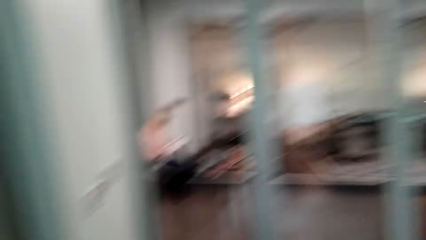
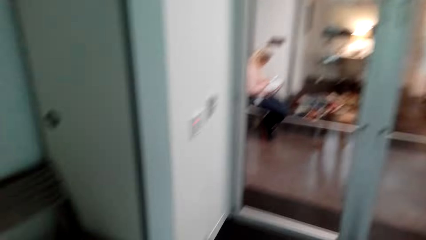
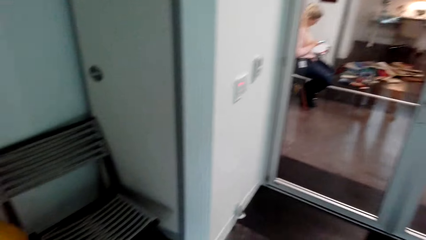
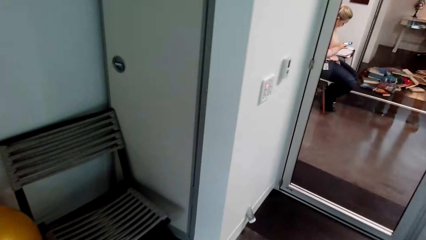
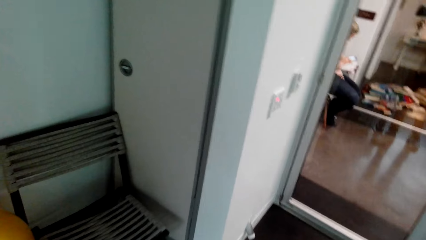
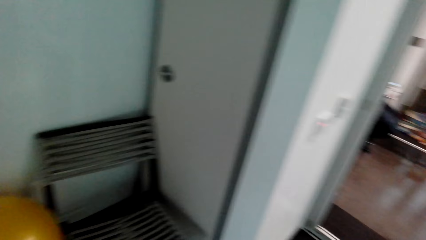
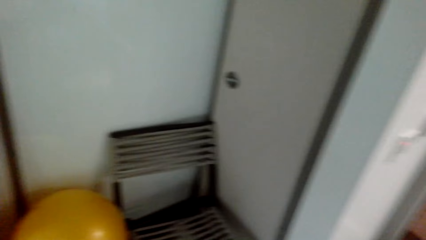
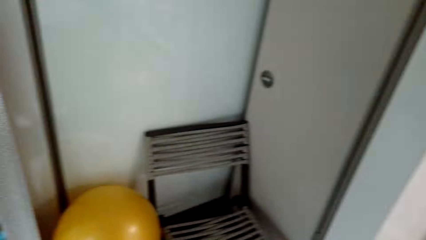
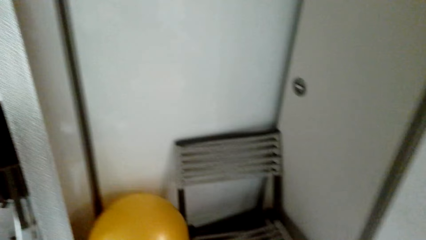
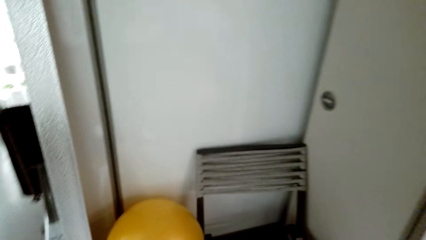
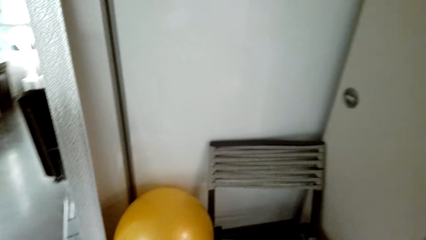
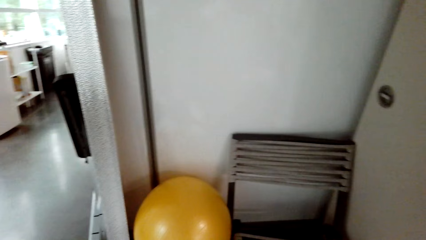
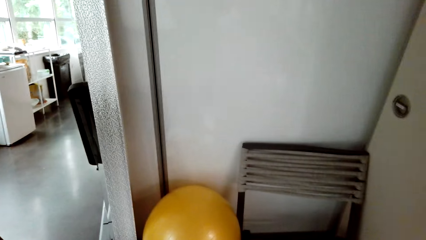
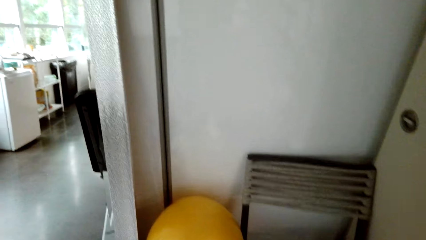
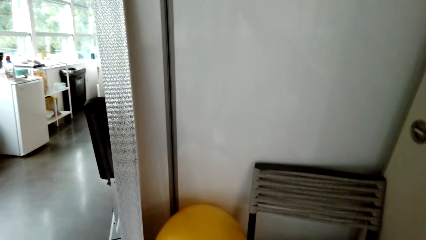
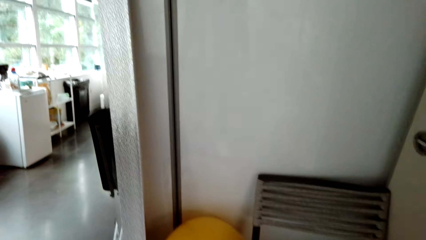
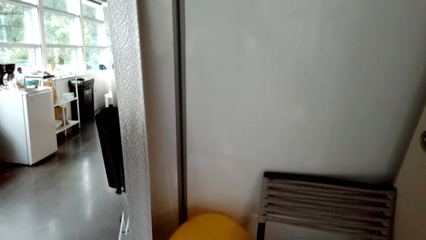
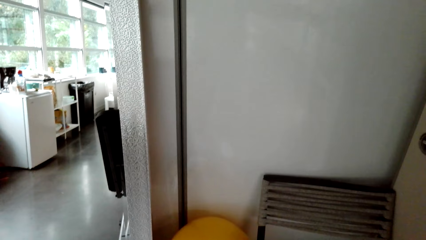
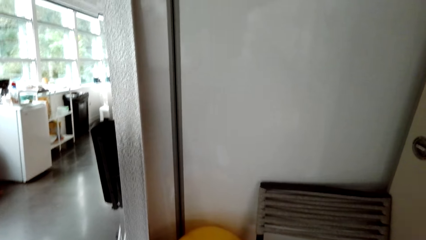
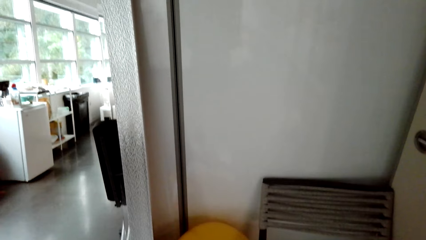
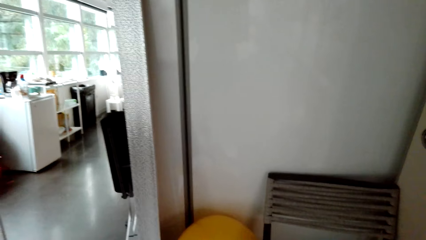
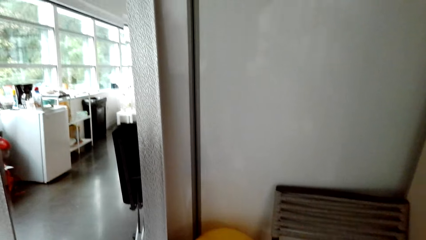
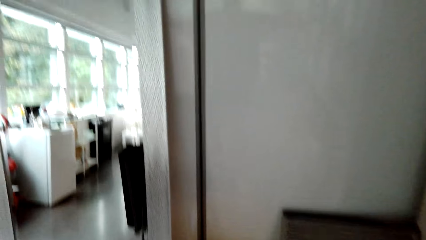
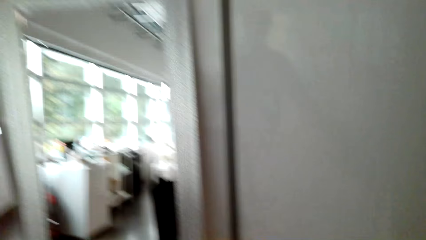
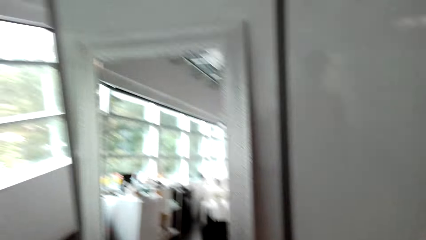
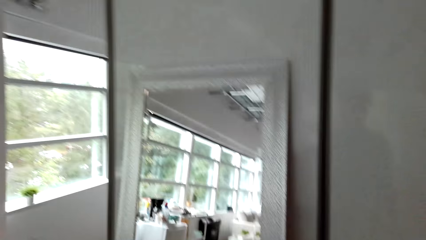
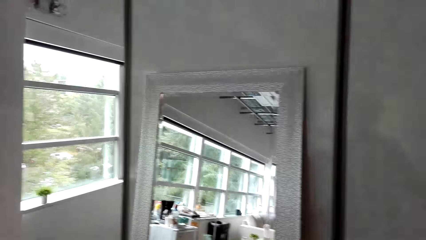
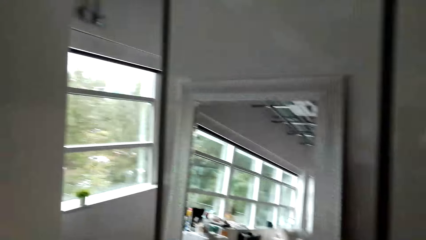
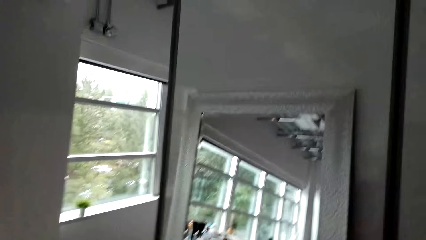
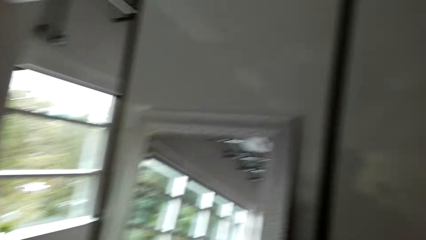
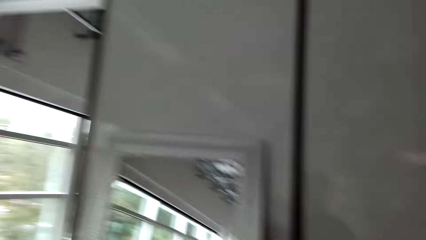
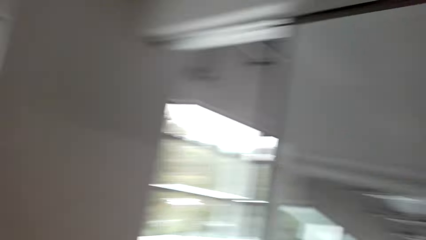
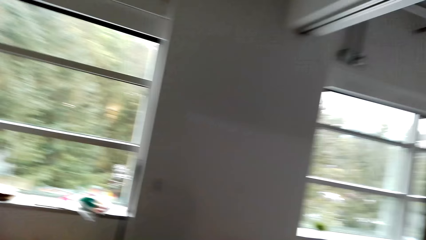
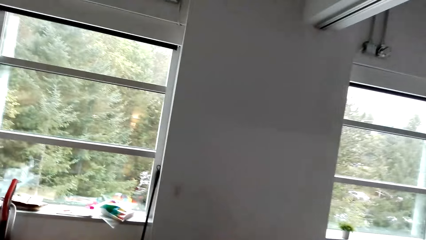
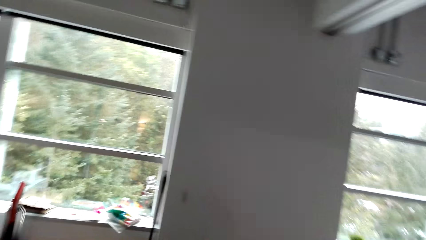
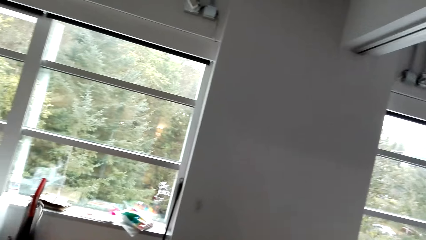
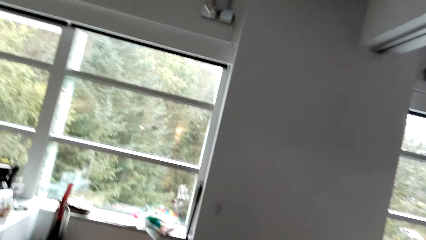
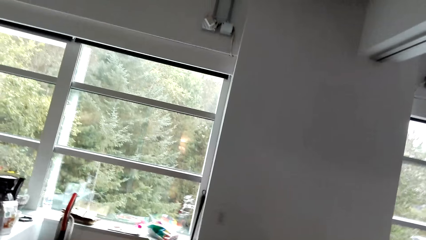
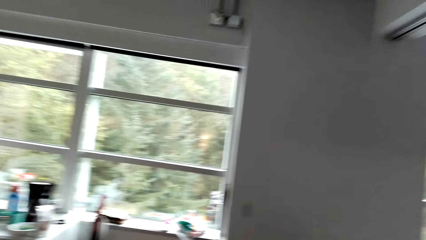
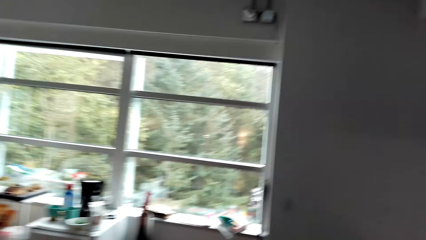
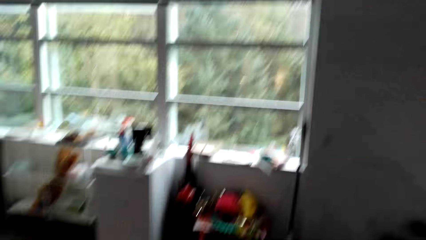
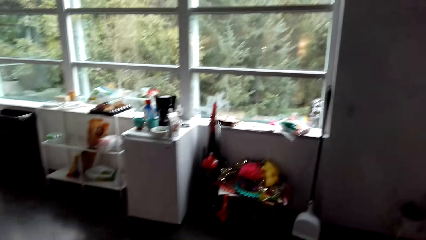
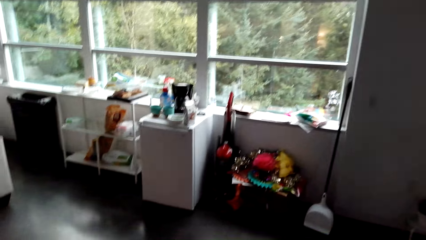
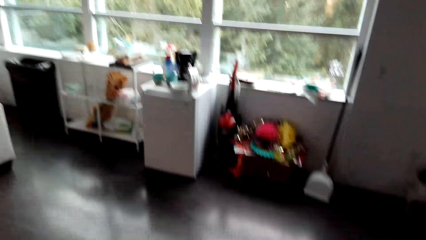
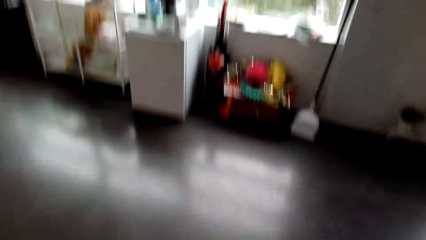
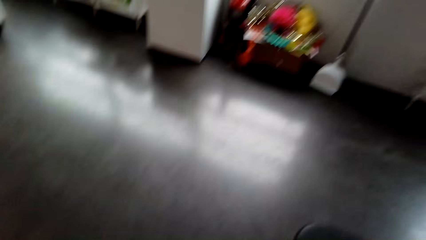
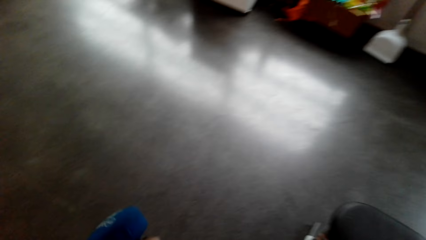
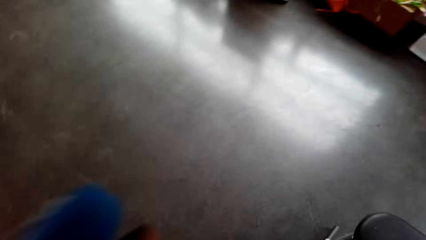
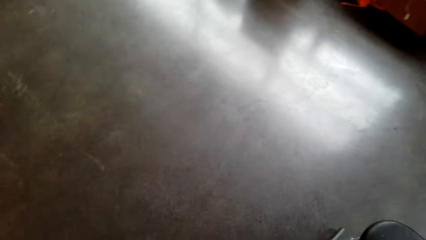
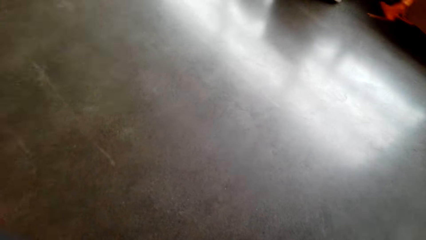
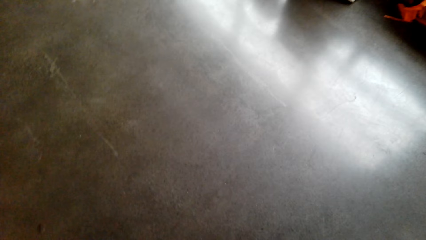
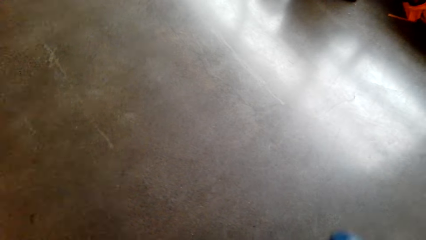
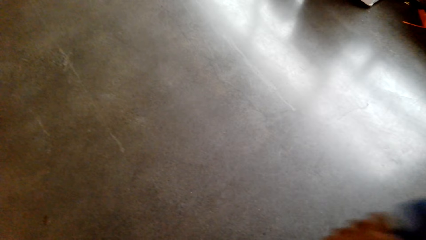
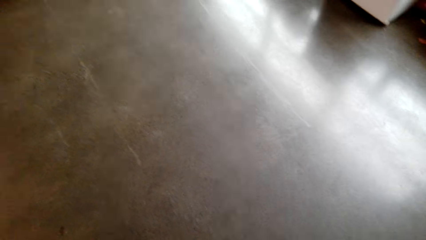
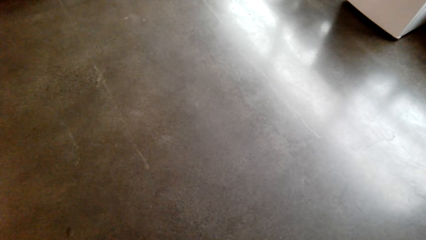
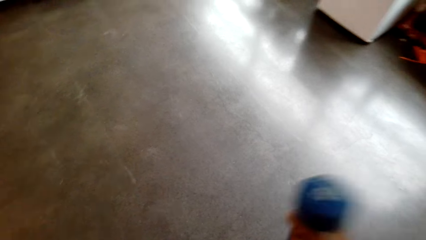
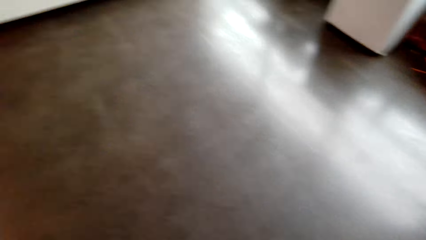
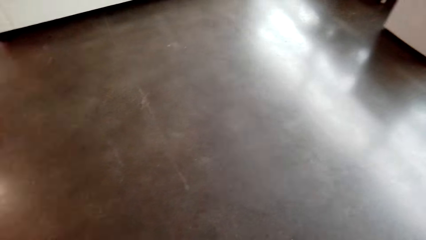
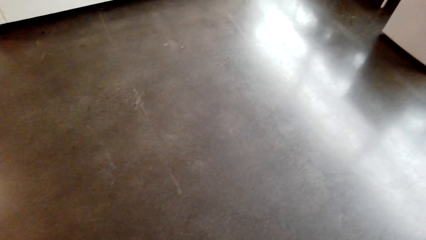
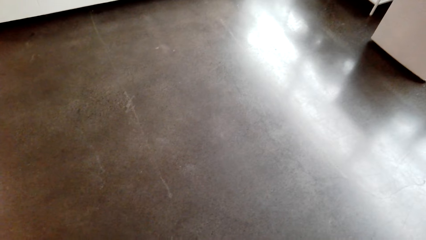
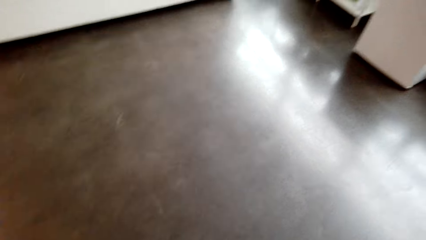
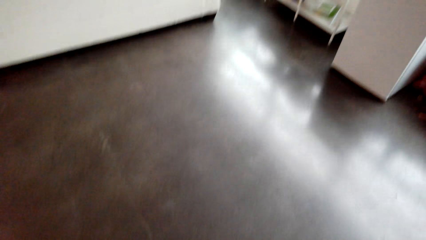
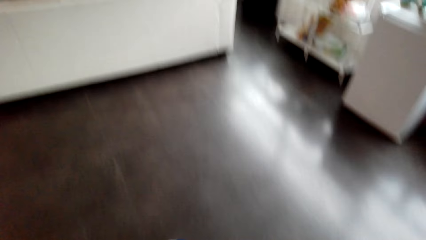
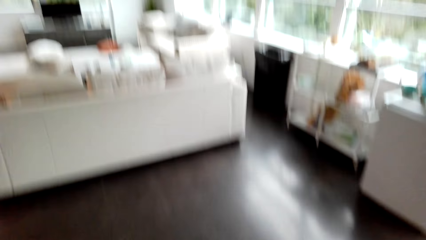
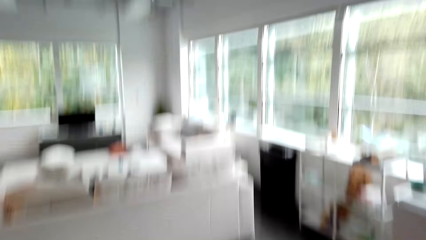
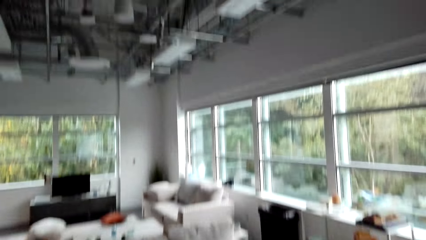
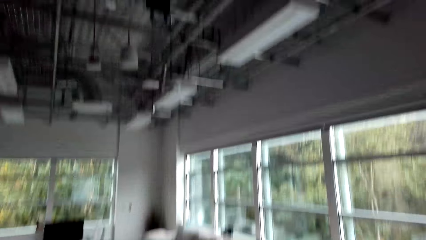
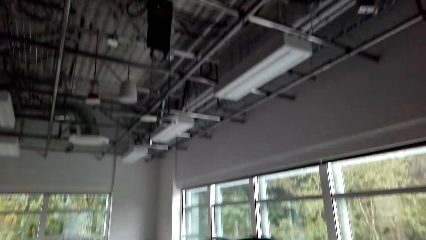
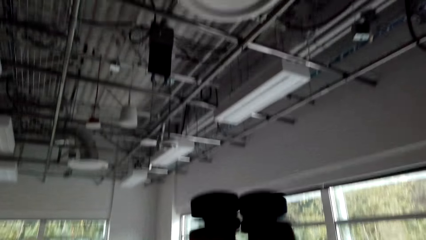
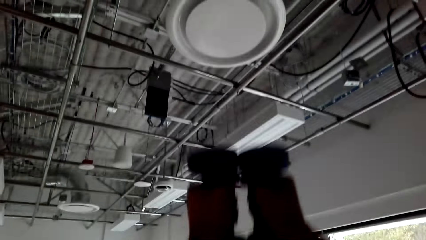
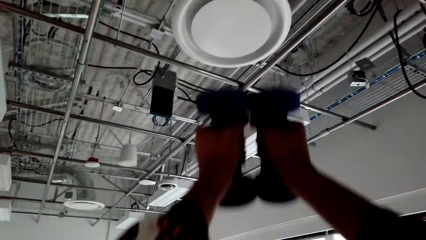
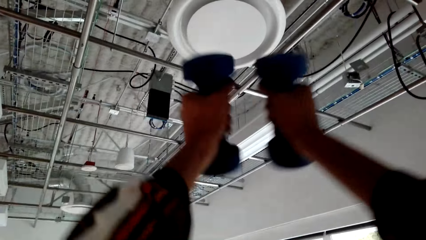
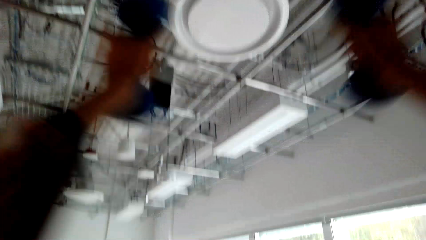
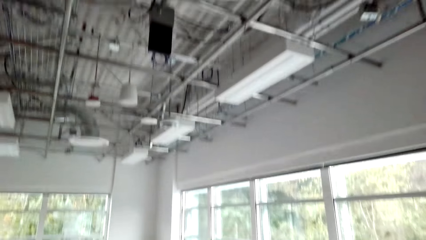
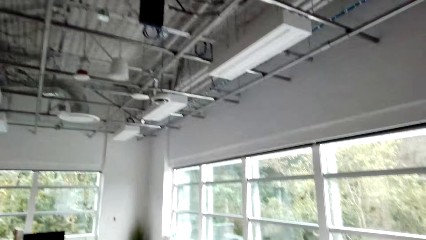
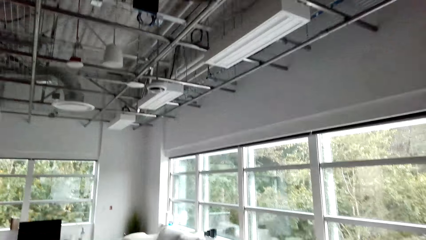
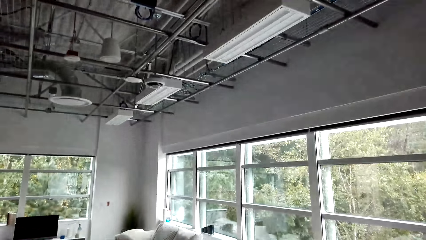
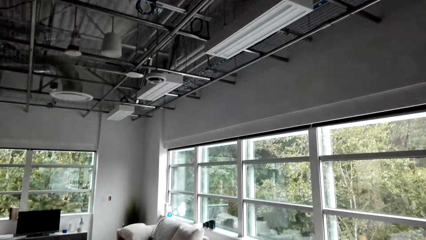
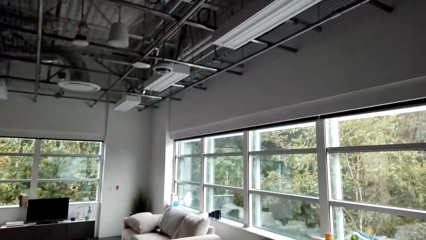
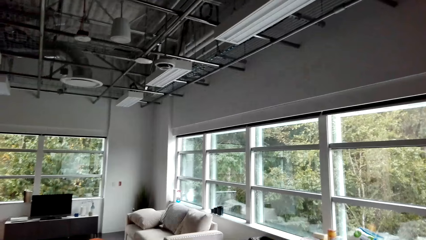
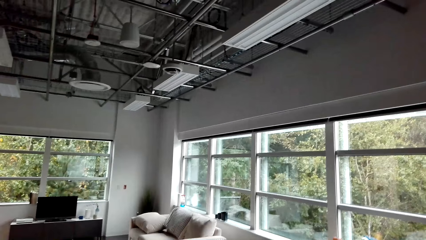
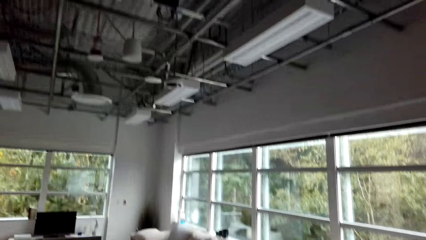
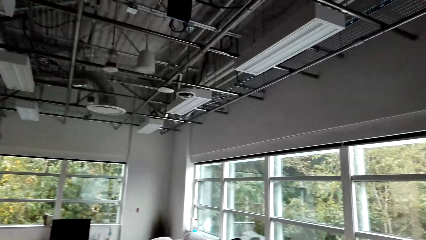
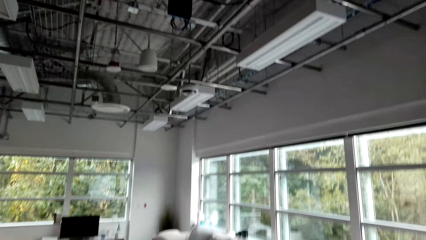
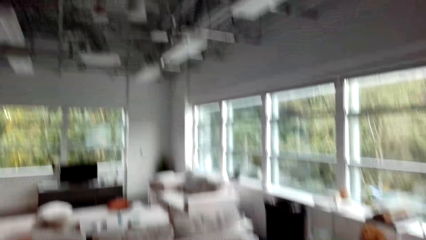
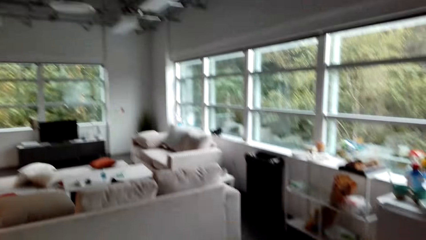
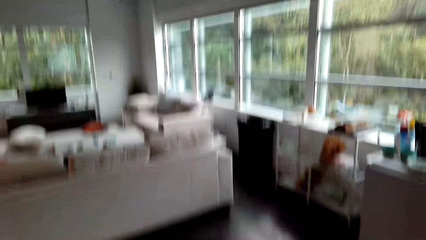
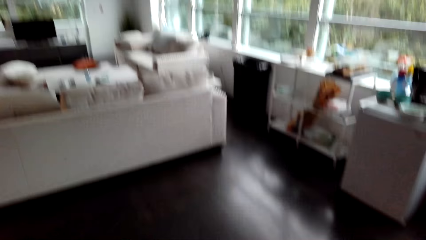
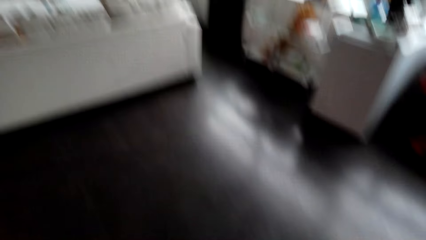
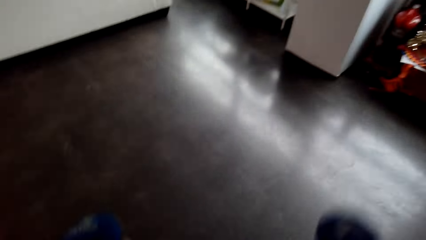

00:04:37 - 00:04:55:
The camera wearer stares around the house. They exercise.
